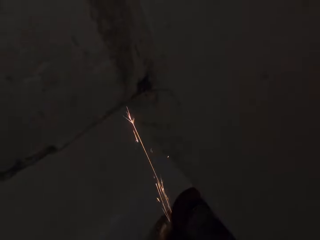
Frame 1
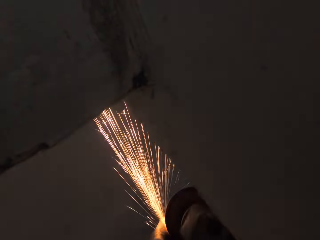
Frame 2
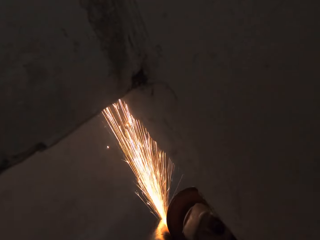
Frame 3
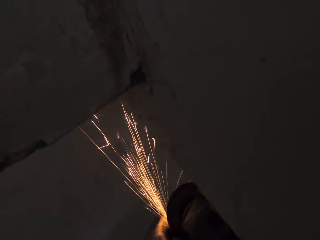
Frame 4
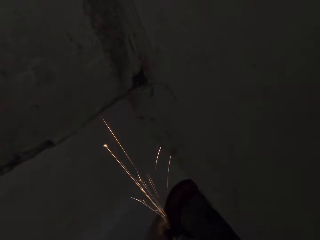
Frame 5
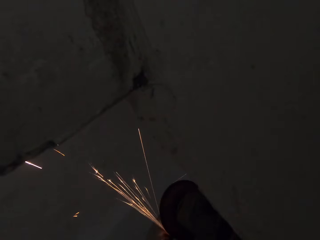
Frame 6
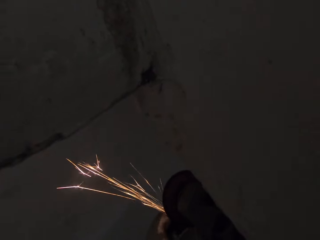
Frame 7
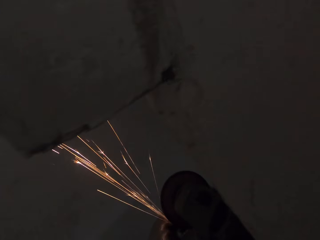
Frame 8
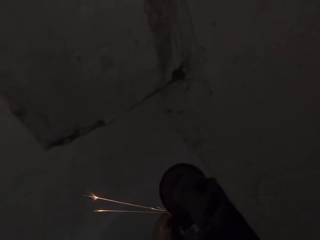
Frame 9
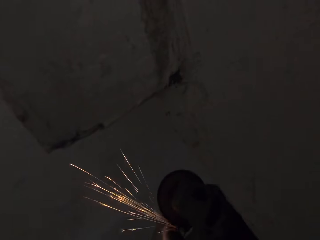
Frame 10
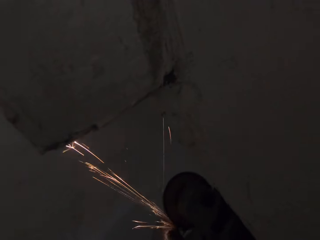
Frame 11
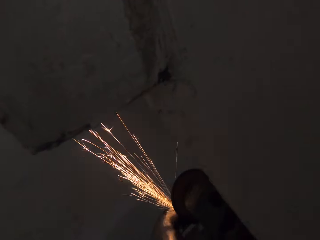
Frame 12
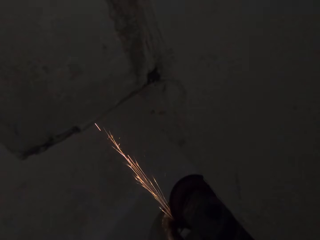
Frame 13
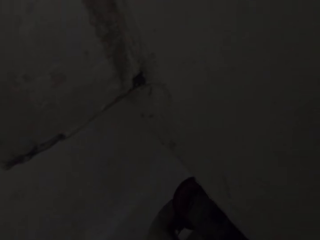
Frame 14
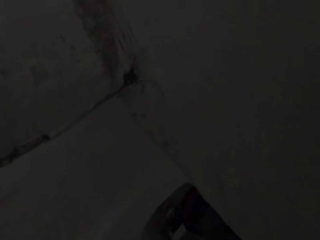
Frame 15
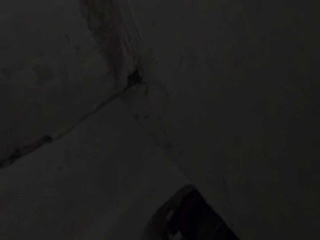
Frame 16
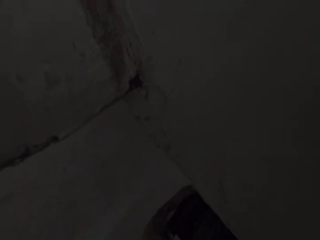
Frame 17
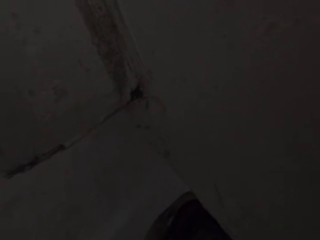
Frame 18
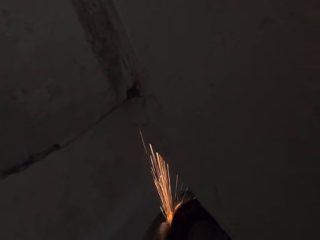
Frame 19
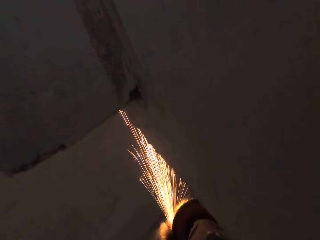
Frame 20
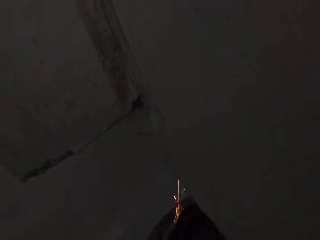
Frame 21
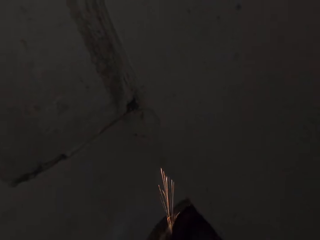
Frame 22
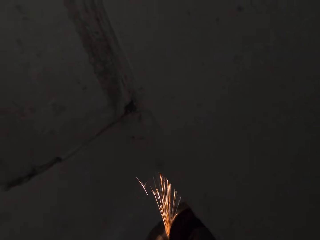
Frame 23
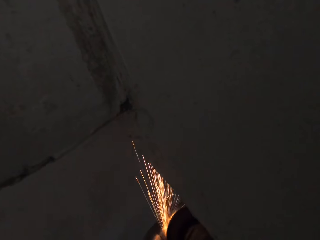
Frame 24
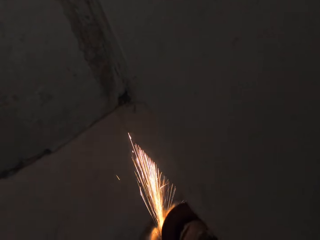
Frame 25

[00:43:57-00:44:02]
The camera wearer smoothens the stair railing with the angle grinder in his hand.

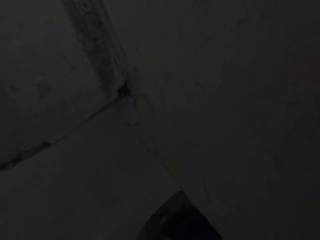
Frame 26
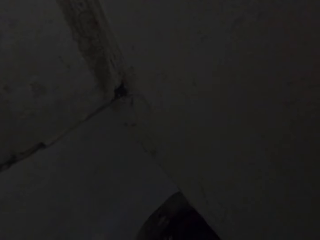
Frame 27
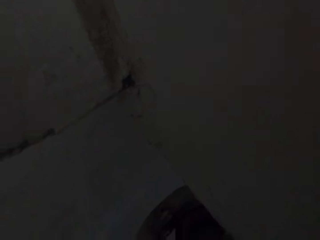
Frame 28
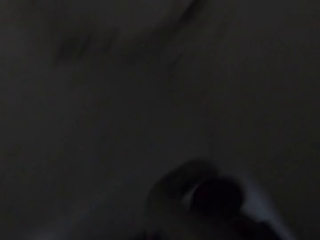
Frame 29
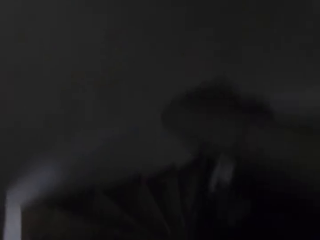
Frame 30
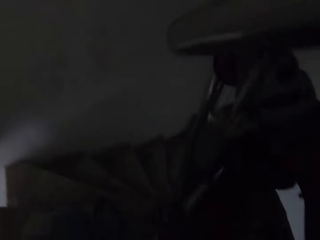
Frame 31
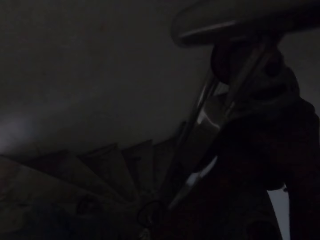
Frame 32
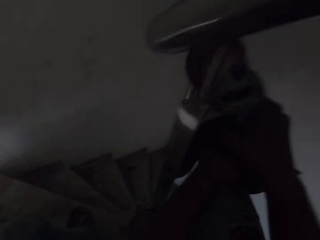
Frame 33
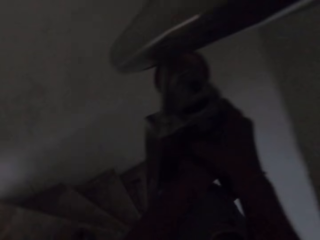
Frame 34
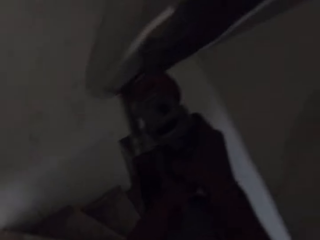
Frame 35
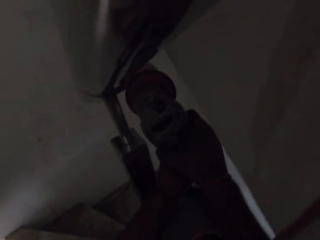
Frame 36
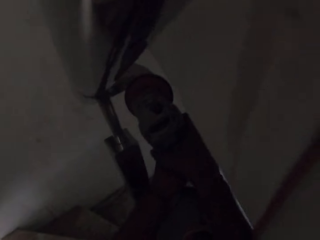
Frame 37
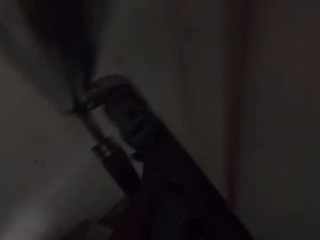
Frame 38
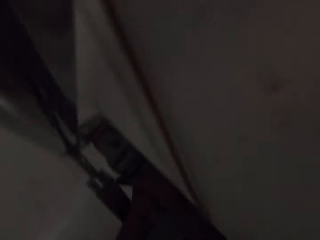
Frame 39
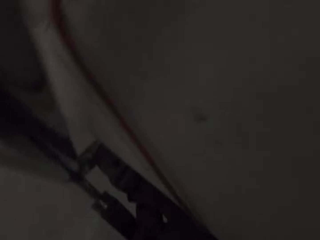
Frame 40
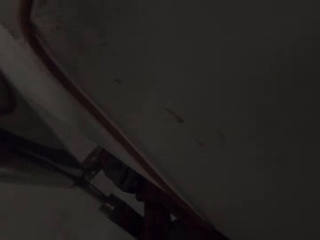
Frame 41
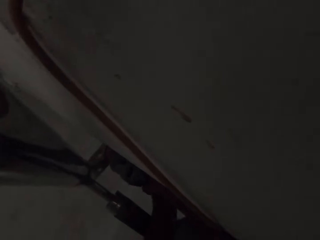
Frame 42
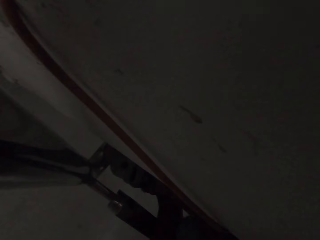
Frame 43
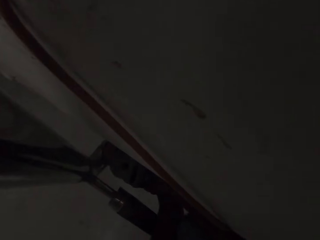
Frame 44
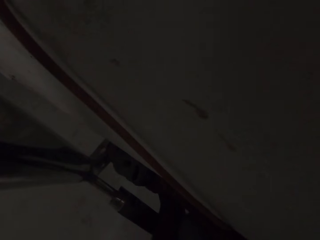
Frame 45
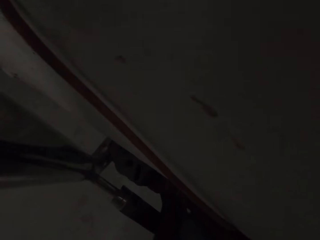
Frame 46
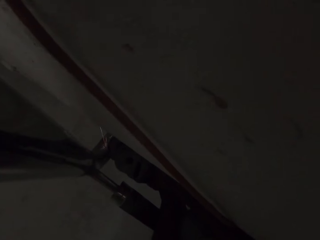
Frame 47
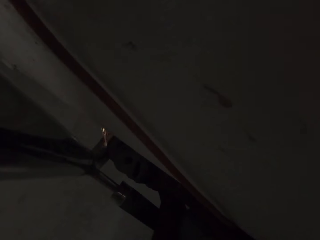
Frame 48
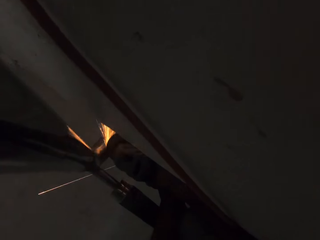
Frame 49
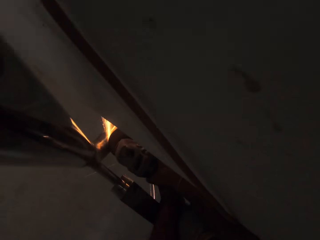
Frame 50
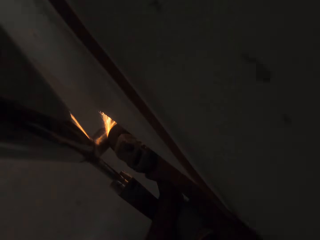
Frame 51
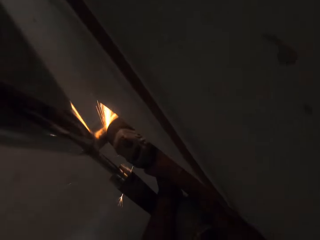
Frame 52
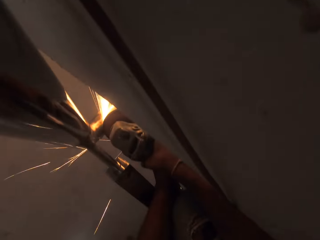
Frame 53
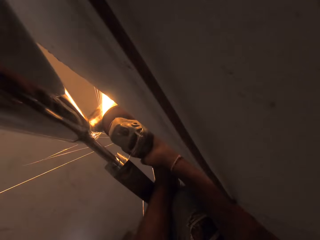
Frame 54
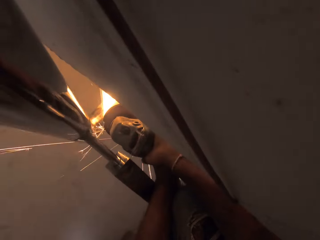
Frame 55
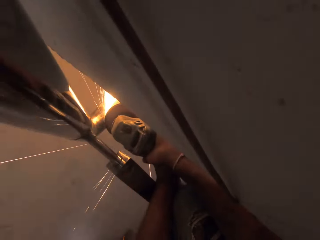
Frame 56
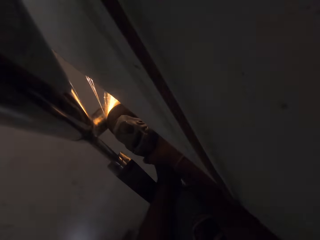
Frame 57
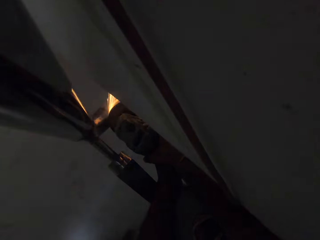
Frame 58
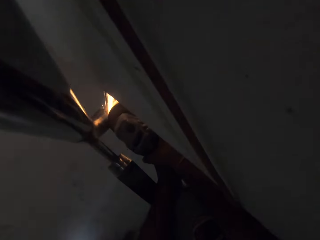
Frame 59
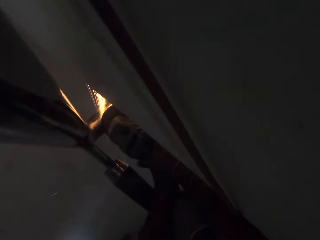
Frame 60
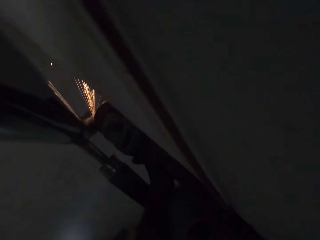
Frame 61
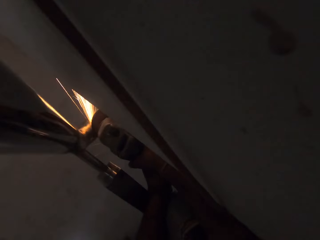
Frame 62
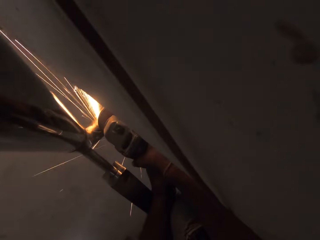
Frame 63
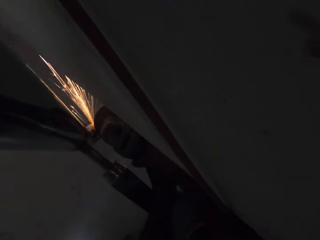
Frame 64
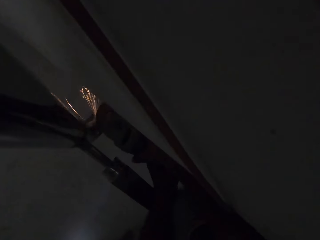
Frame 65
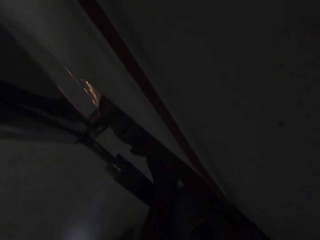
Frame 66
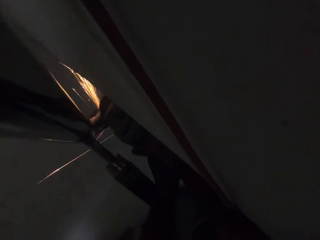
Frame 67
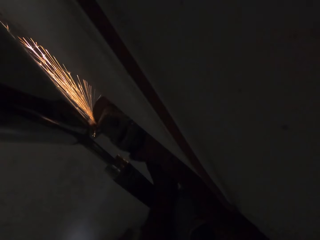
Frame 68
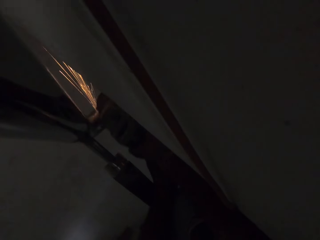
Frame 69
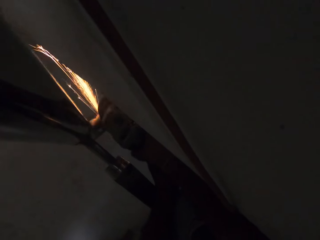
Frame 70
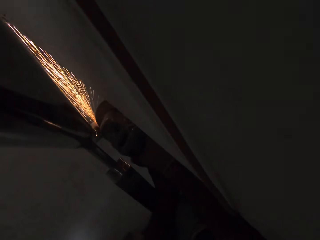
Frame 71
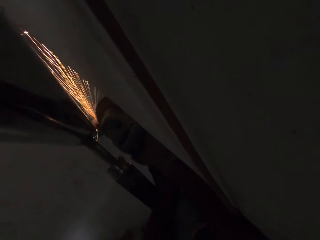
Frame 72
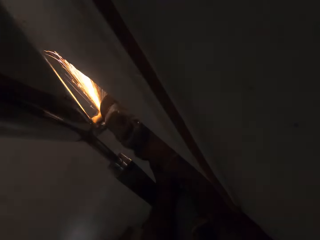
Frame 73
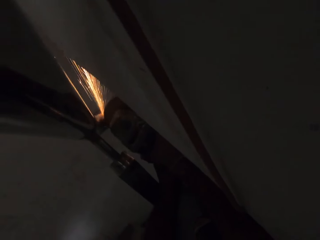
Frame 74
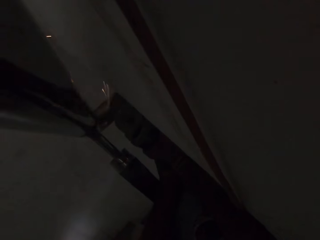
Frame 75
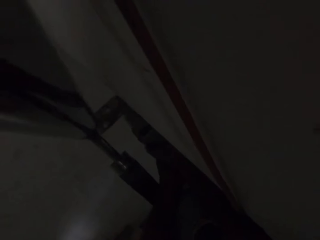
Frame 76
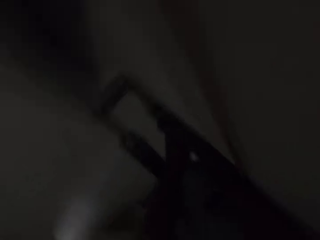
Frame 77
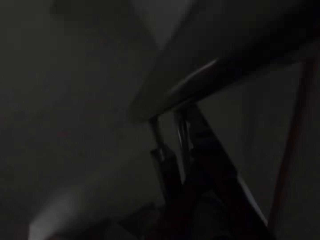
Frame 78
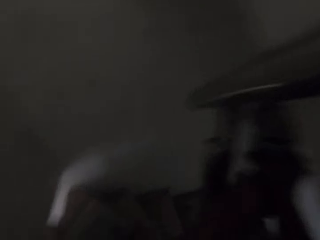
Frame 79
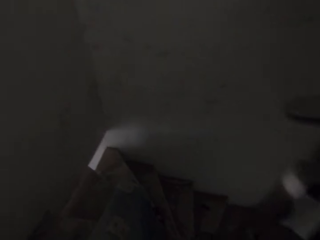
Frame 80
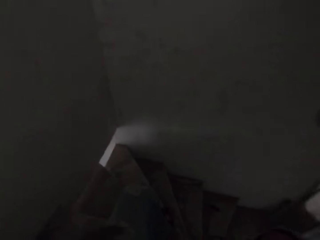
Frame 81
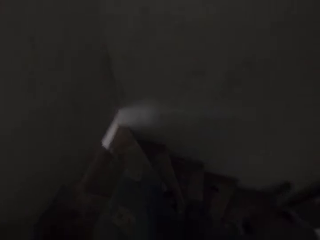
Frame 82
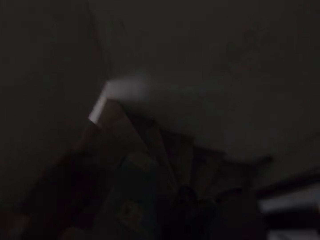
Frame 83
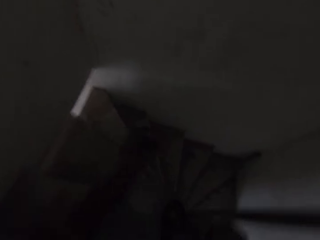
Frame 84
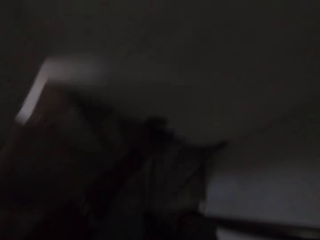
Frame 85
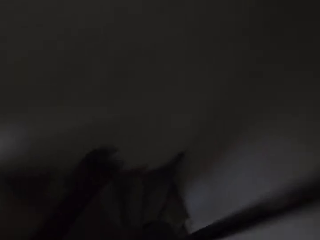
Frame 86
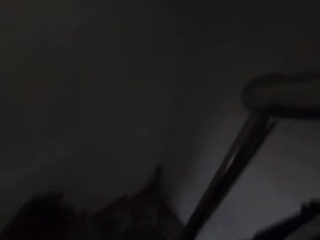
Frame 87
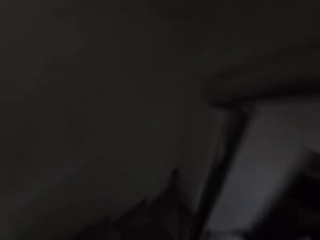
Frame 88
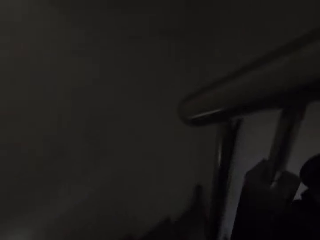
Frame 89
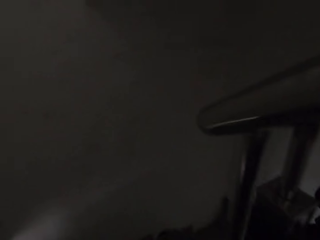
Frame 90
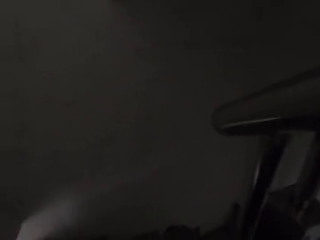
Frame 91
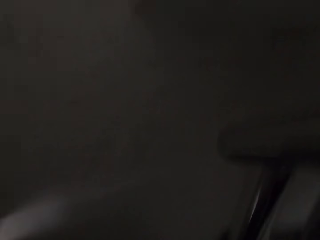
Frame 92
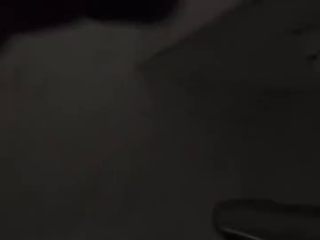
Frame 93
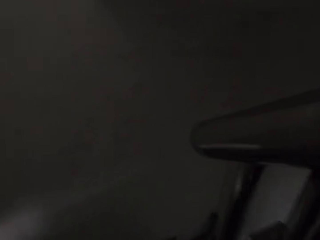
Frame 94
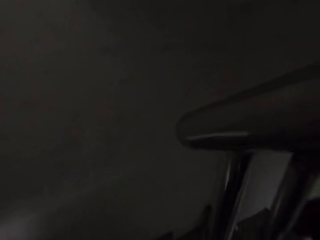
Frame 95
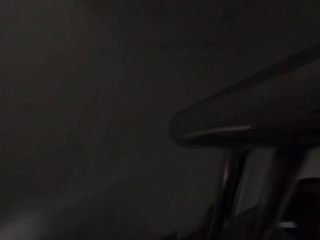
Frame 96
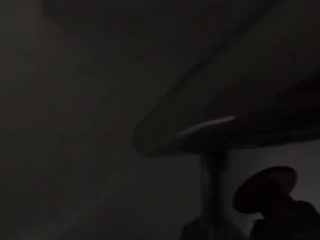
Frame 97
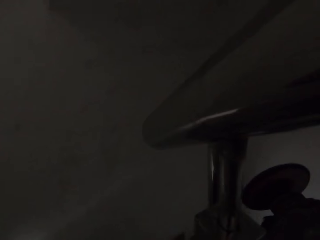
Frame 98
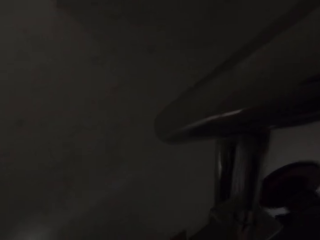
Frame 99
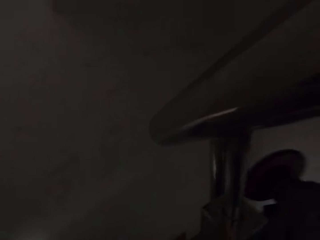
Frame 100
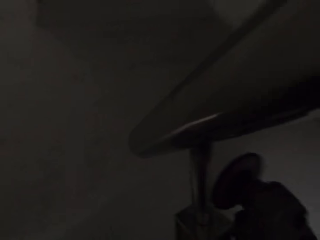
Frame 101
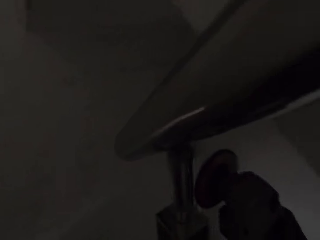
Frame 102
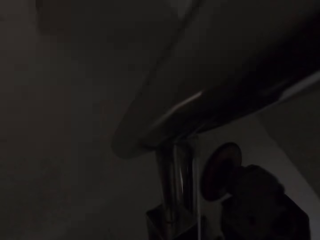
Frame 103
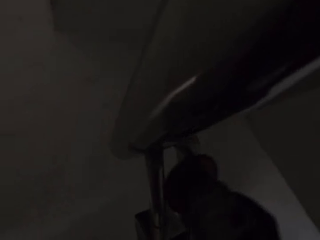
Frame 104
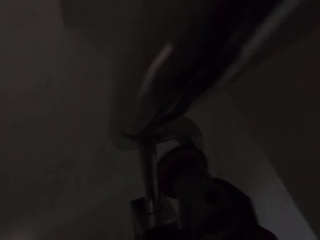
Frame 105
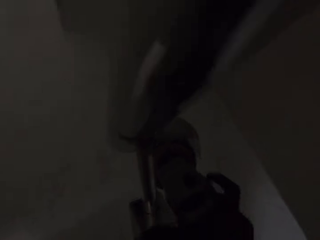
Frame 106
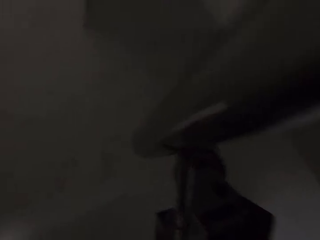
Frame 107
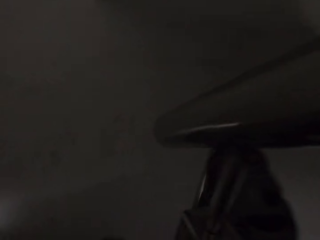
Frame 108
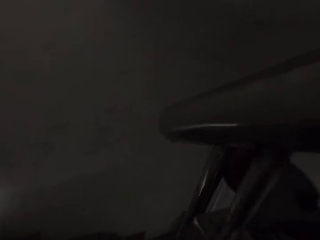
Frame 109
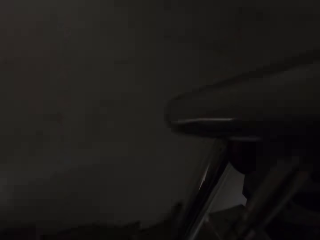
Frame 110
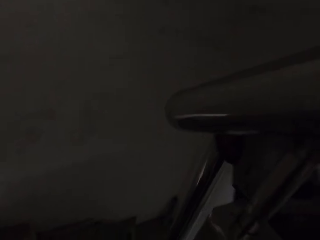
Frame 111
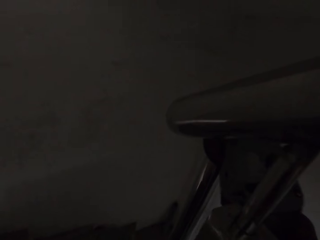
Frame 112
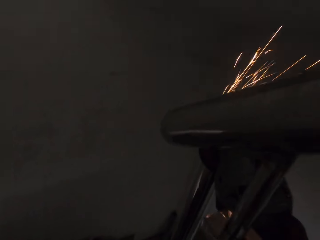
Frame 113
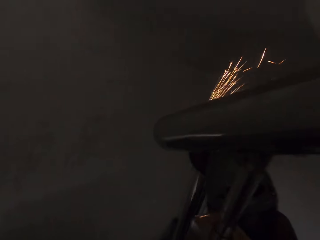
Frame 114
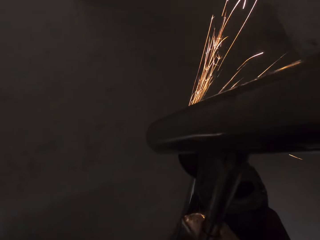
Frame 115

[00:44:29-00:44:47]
The camera wearer looks around the staircase. He refines a metal railing. He moves his hand. He moves his head. He looks around the building. He refines the metal railing. He moves his head. He refines the metal railing.
